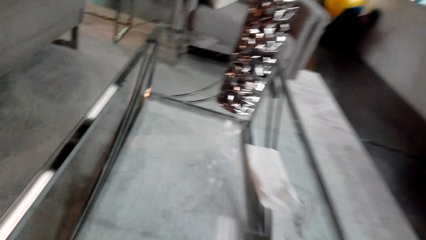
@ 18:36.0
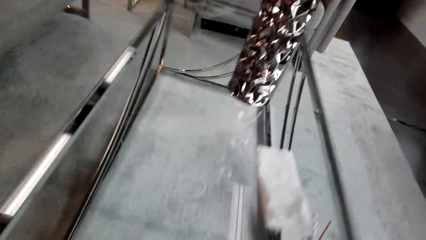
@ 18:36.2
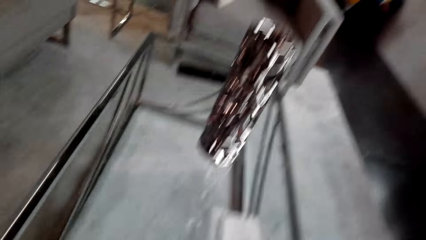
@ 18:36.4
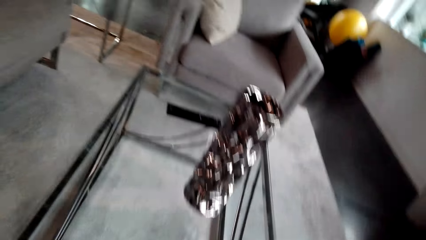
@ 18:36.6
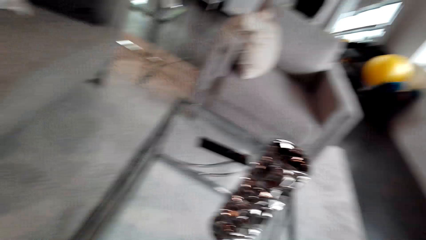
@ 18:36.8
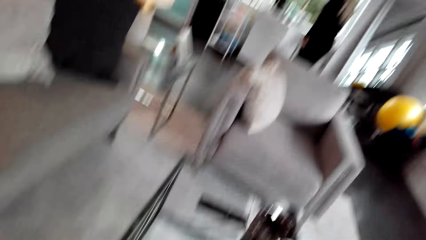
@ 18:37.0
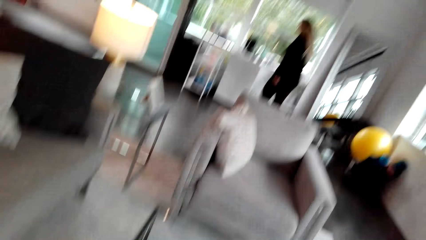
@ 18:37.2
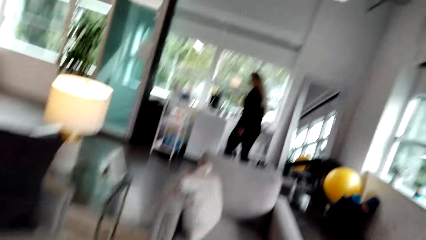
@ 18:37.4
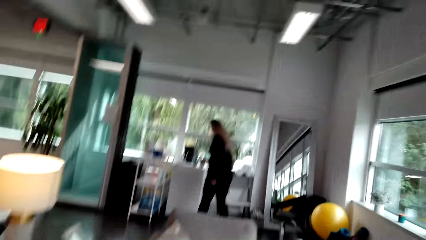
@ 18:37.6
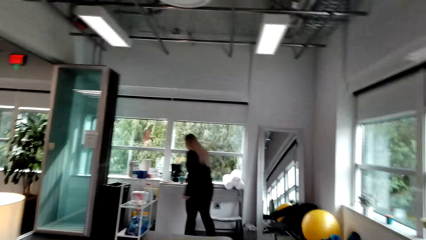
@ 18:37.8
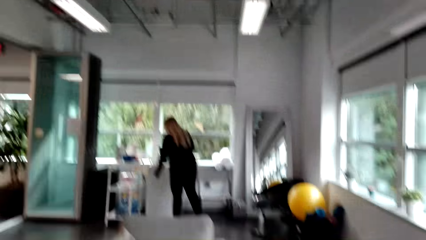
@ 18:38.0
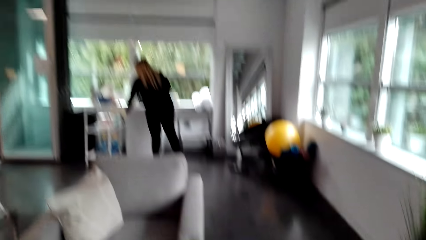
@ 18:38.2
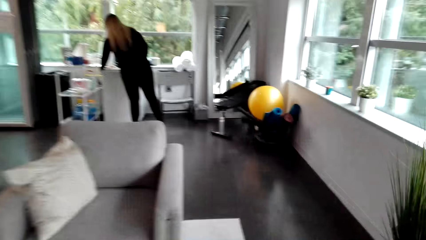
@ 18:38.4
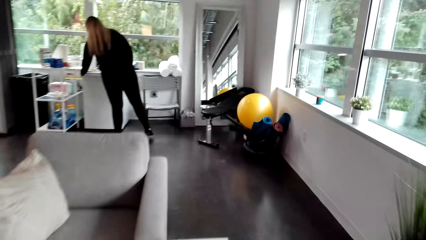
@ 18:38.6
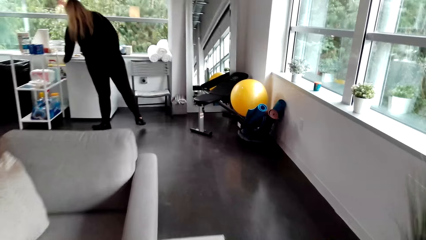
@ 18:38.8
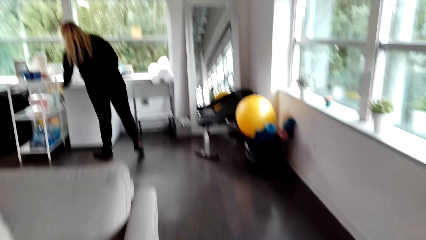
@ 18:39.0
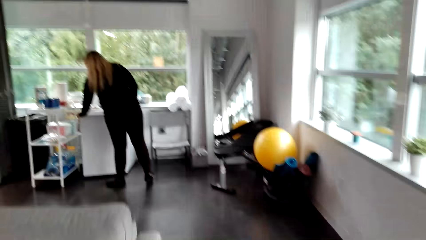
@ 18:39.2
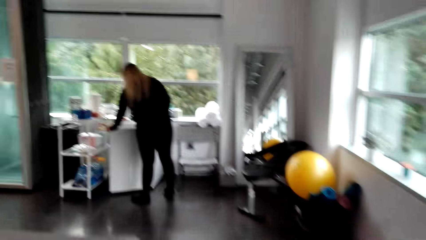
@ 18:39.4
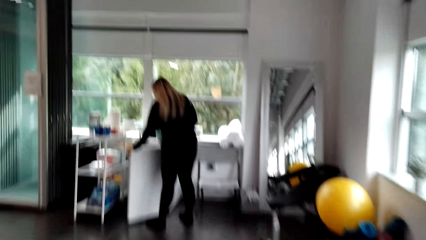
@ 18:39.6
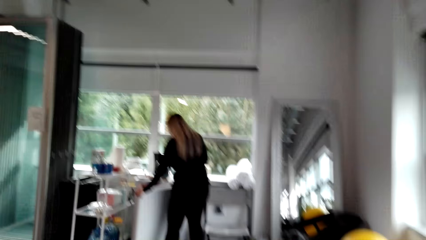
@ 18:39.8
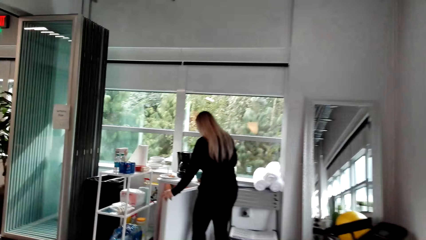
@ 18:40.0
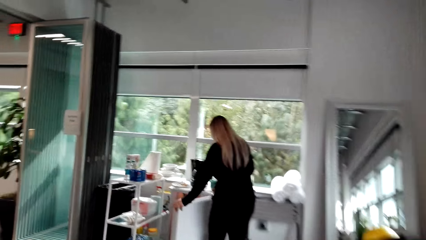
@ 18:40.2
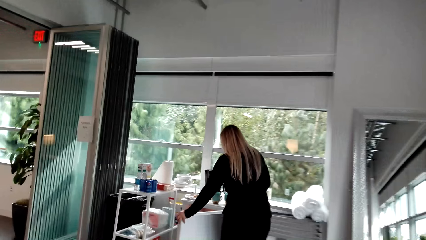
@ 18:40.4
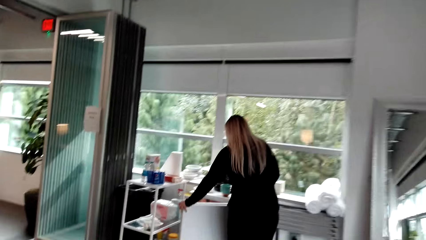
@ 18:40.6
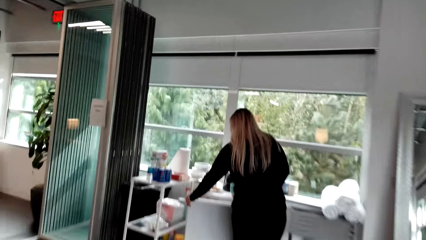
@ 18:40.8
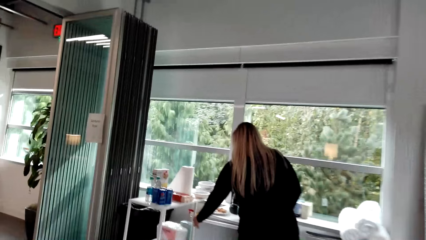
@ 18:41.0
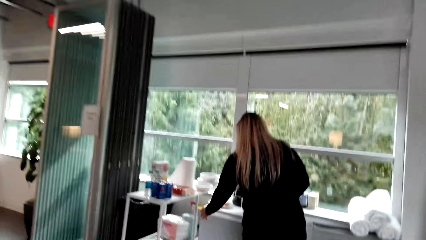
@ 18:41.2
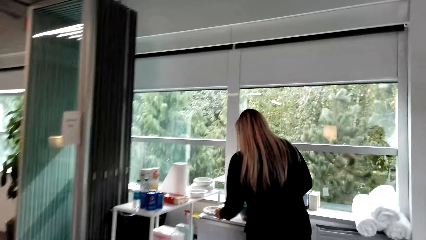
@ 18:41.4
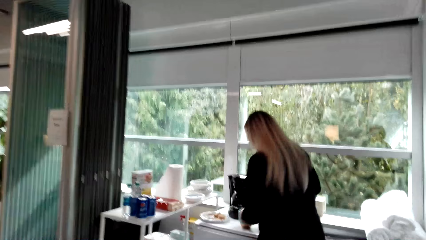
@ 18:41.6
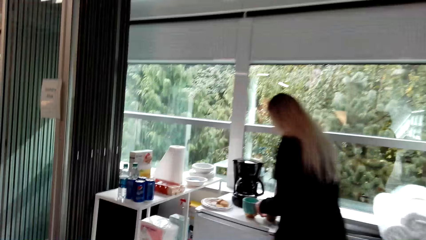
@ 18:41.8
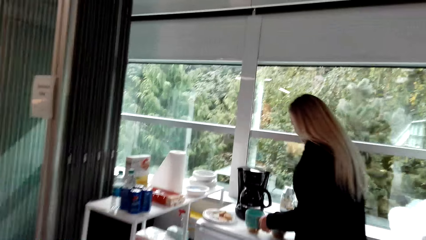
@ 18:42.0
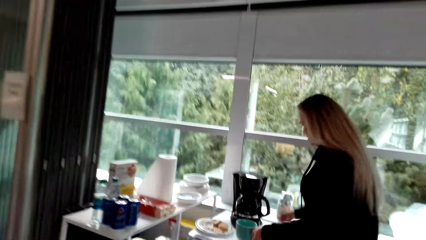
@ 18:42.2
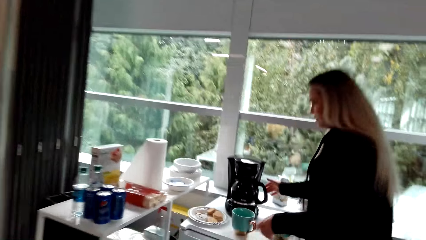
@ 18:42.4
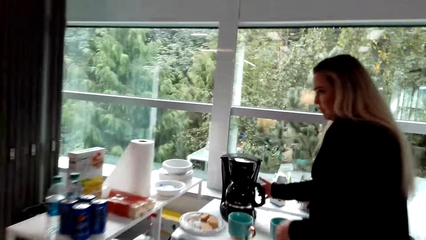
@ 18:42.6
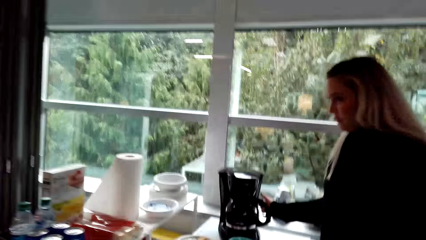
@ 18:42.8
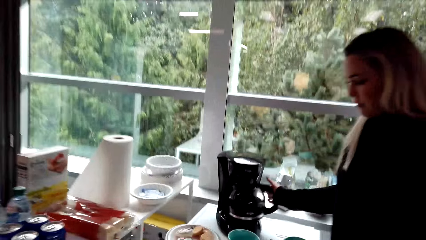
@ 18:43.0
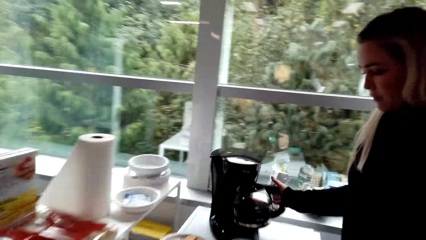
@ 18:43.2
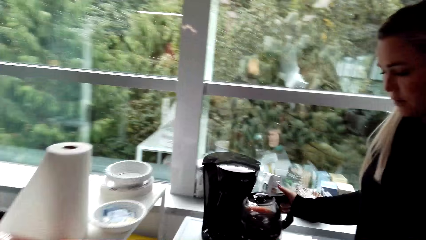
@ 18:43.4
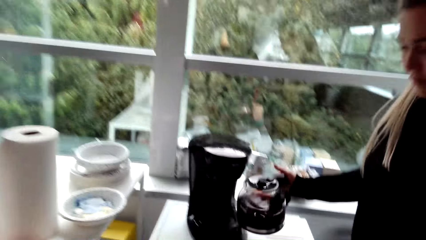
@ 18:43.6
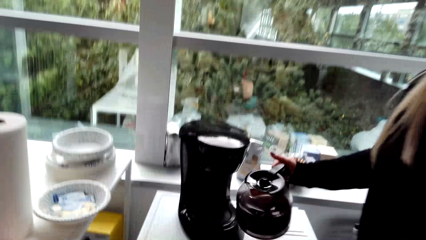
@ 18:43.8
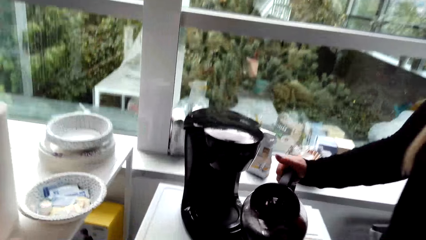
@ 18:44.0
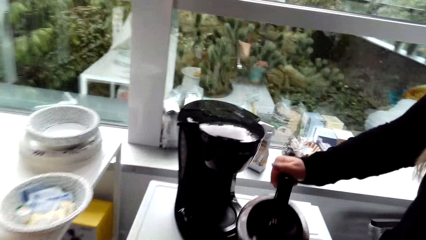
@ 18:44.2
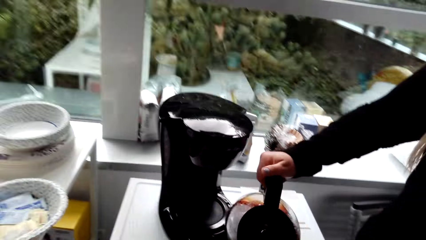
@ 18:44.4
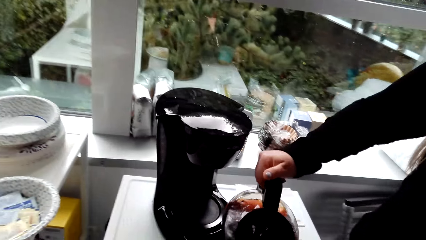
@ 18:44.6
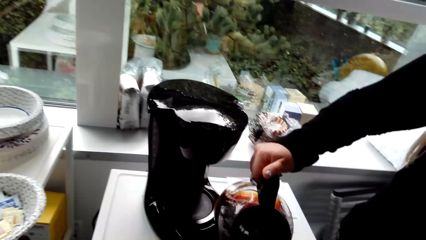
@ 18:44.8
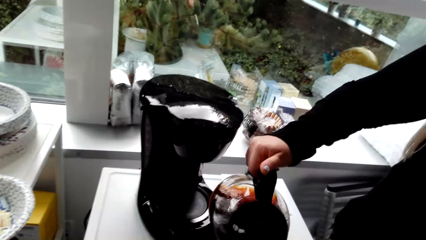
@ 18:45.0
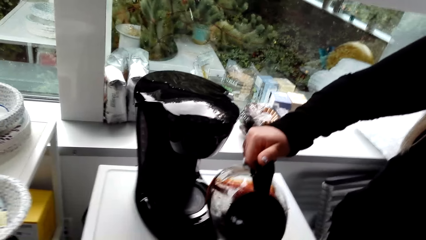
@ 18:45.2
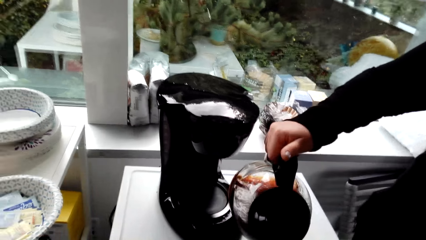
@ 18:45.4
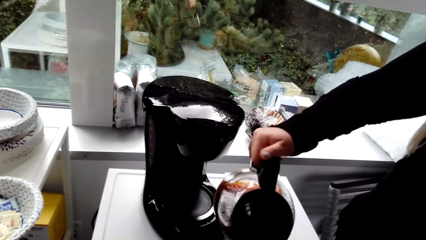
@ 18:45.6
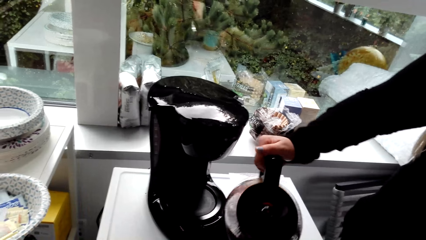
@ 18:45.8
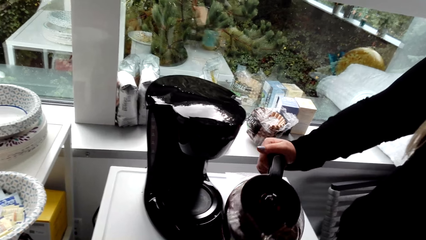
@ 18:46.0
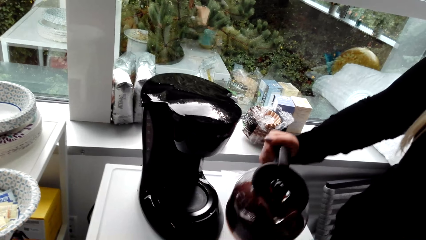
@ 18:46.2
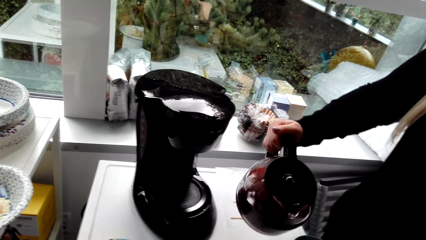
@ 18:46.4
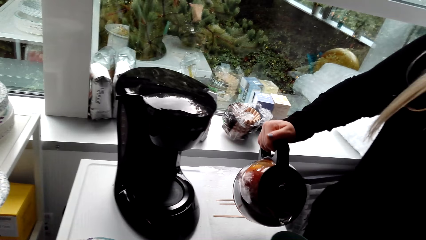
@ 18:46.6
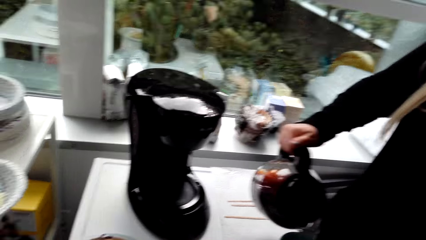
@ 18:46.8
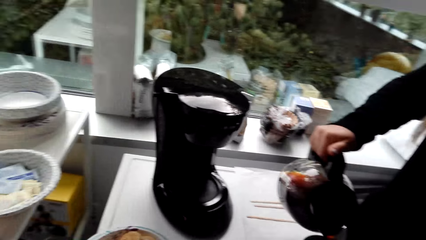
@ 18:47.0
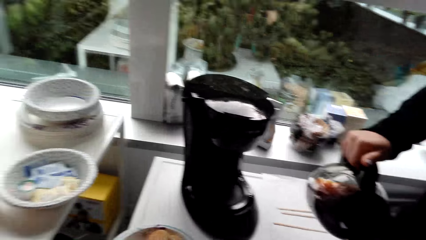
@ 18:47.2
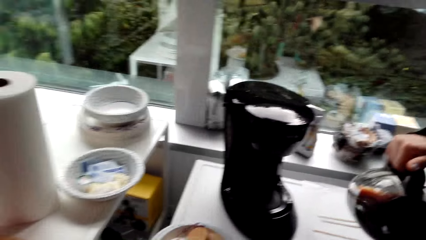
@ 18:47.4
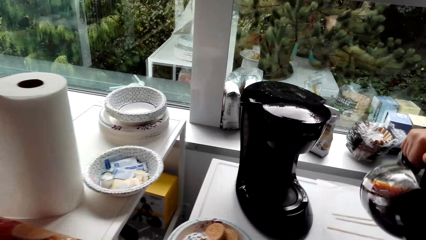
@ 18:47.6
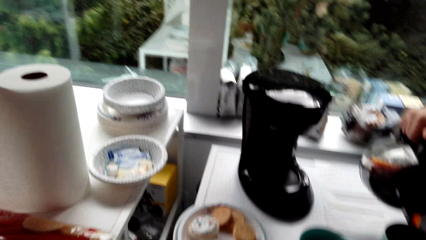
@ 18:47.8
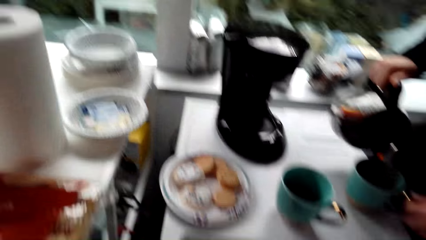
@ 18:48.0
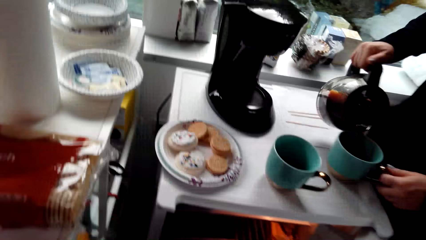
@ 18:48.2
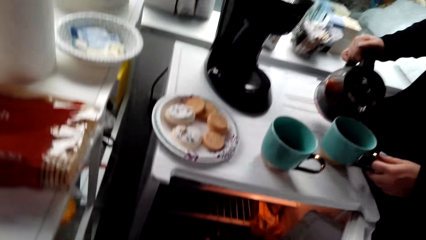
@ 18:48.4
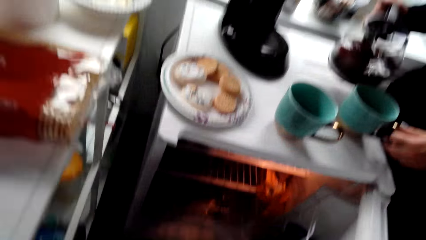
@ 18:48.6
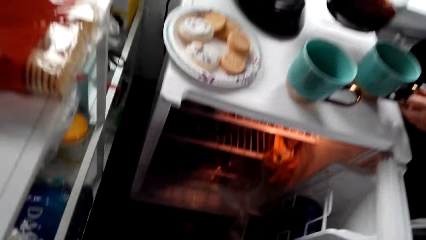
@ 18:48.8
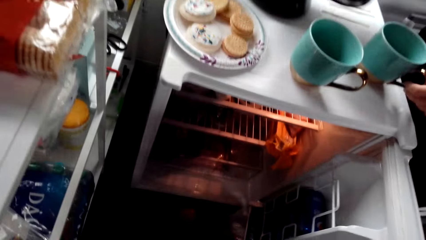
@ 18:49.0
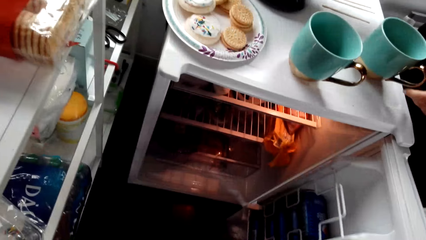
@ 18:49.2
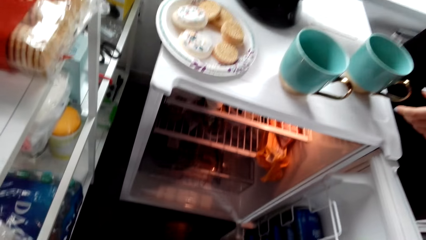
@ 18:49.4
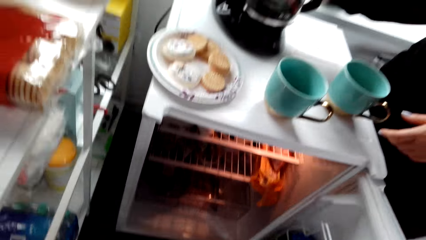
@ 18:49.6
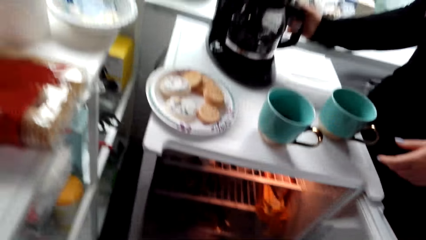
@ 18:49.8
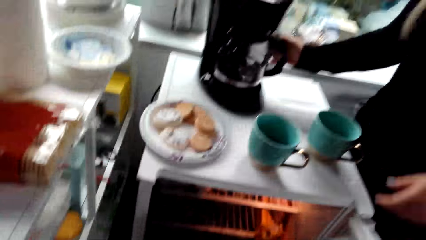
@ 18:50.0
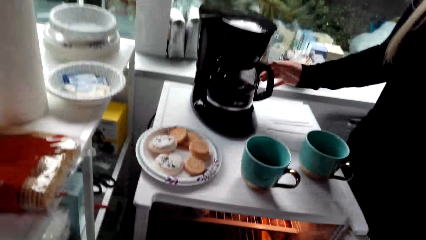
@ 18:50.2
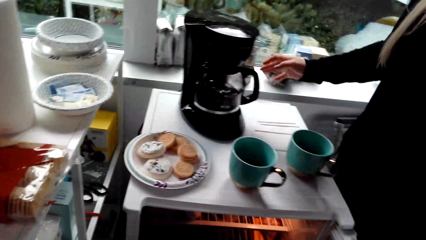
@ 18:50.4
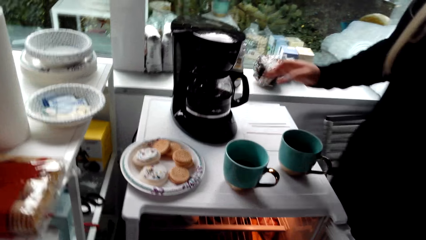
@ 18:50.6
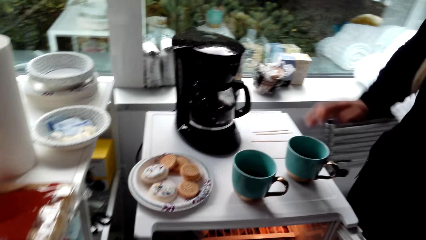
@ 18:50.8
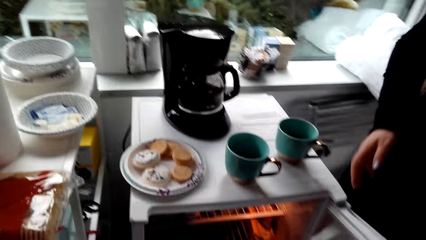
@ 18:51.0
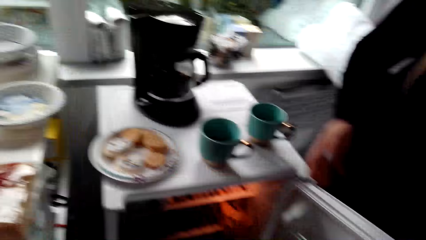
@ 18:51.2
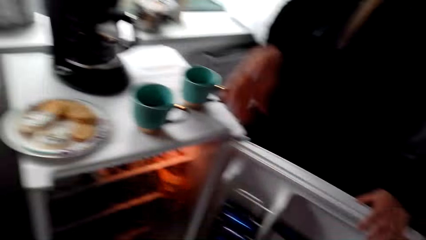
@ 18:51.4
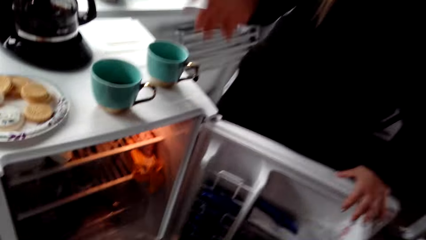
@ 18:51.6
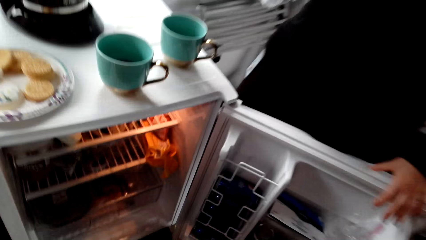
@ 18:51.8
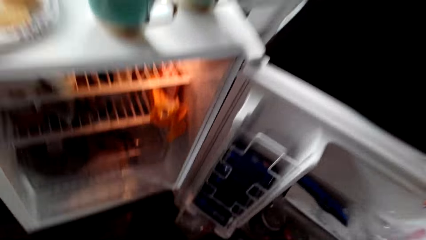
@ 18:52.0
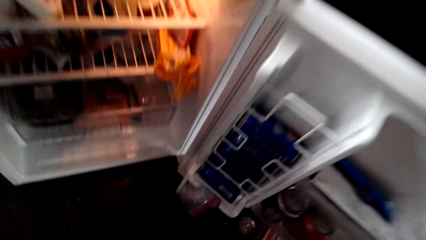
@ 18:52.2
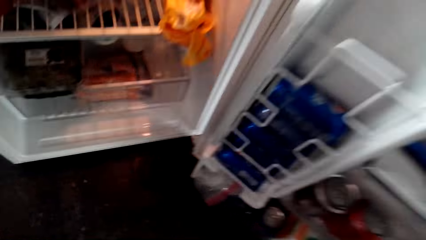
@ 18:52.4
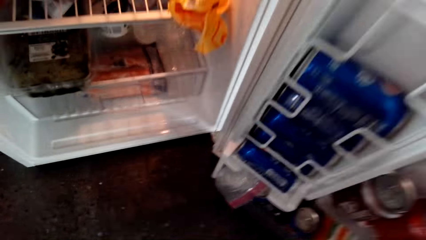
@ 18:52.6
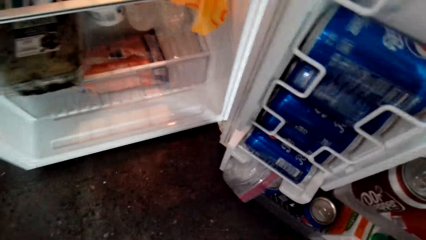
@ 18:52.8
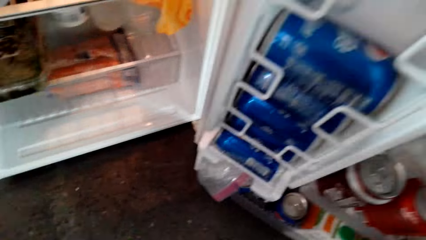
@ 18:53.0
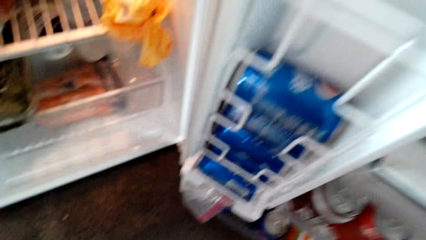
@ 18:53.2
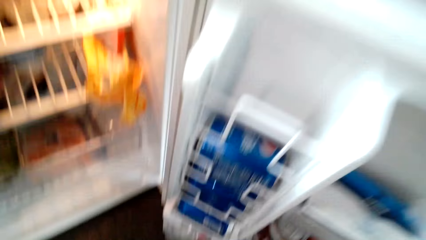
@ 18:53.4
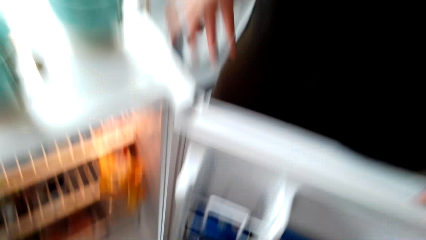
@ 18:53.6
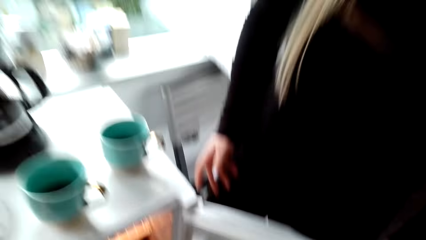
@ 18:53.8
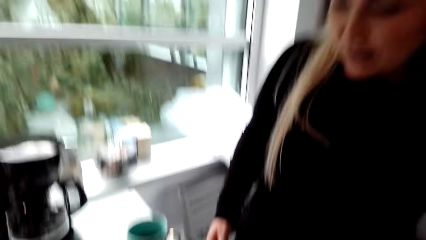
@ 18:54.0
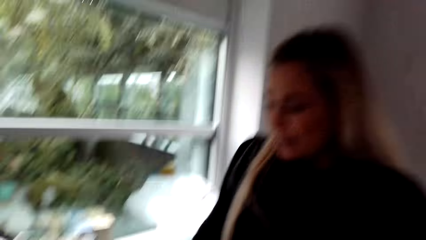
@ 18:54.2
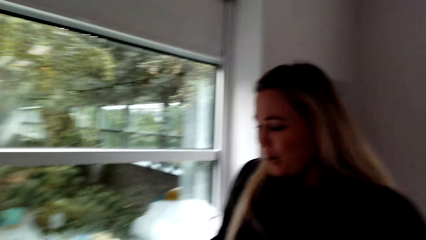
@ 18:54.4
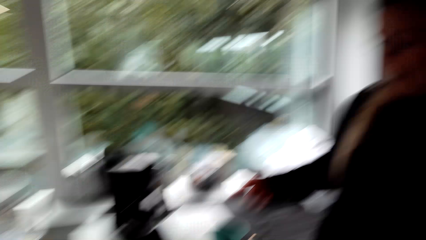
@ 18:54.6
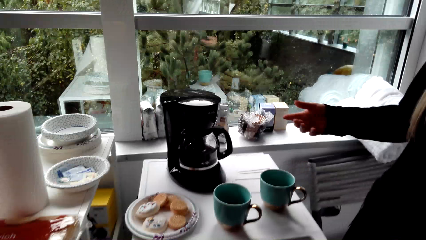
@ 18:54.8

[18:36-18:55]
The camera wearer puts something on the table. They walk in the house. A woman opens the fridge, closes the fridge and holds the cup. The woman serves coffee. The woman takes the kettle. The woman pours coffee in the cups. The camera wearer looks in the fridge. They talk to the woman. The woman puts the kettle on the table. The woman holds the fridge's door.
